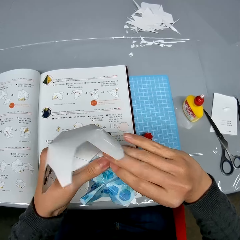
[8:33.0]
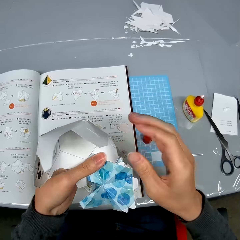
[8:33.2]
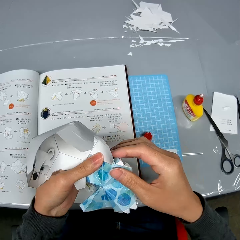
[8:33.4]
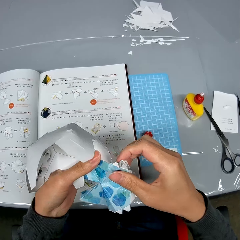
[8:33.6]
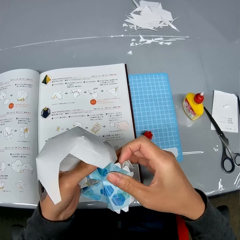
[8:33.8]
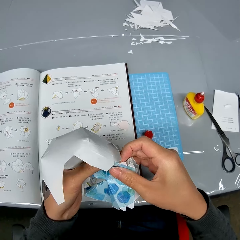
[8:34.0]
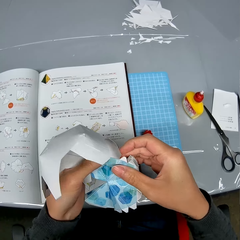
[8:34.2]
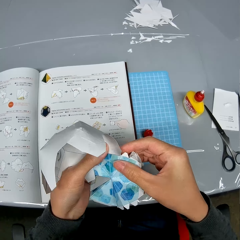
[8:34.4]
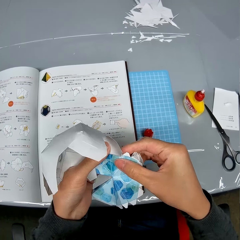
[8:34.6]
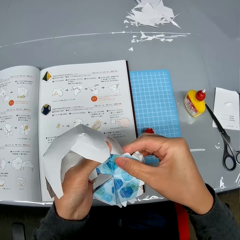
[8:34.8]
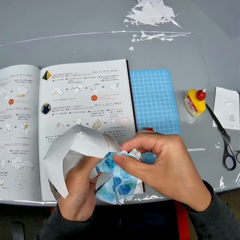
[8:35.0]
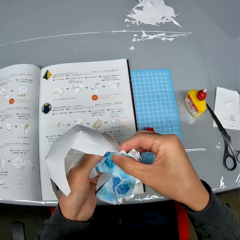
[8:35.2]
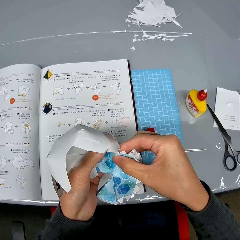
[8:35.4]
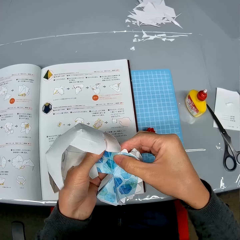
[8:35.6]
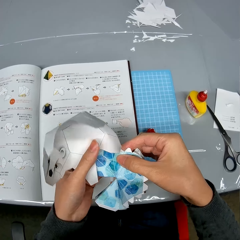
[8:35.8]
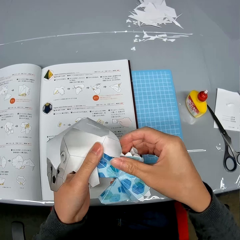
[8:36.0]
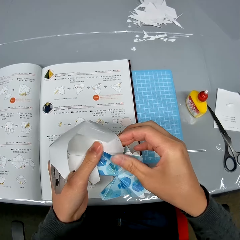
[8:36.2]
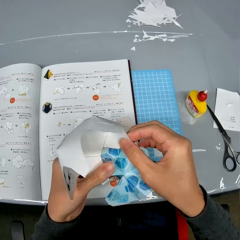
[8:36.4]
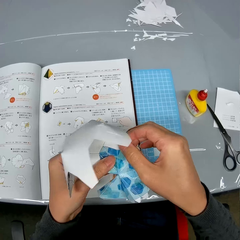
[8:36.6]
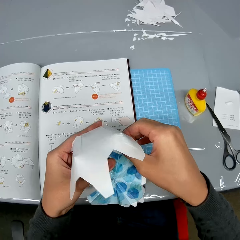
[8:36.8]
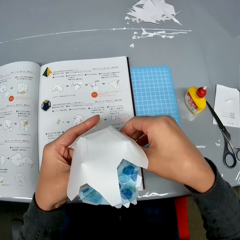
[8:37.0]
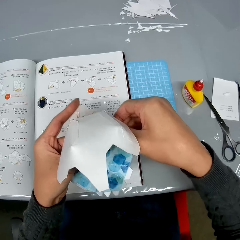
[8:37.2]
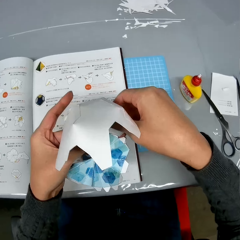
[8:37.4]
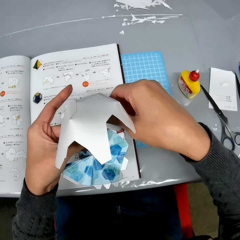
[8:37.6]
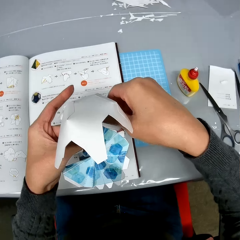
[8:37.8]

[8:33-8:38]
The camera wearer presses the craft papers together.

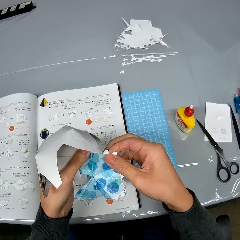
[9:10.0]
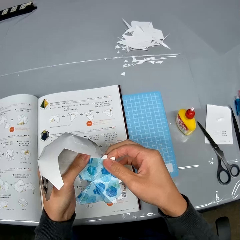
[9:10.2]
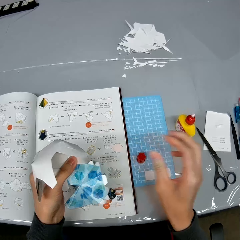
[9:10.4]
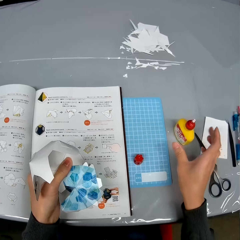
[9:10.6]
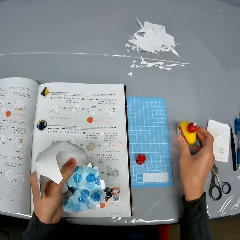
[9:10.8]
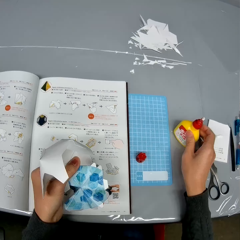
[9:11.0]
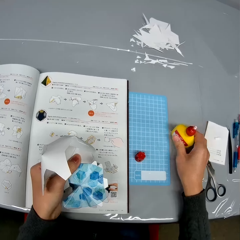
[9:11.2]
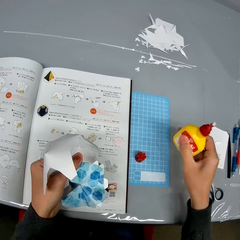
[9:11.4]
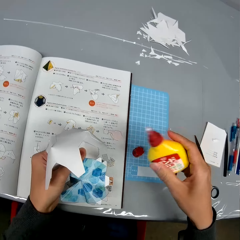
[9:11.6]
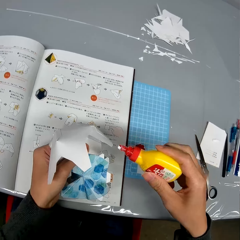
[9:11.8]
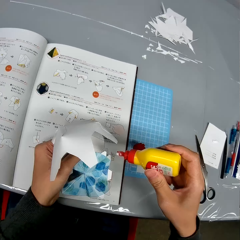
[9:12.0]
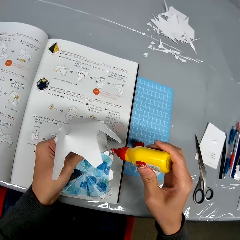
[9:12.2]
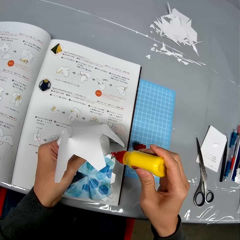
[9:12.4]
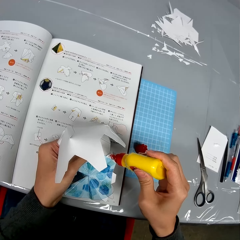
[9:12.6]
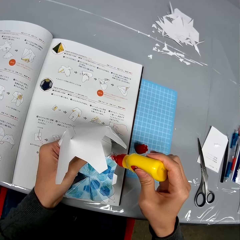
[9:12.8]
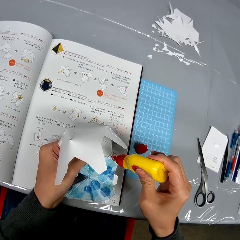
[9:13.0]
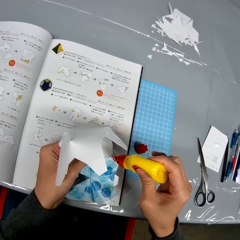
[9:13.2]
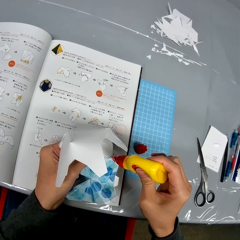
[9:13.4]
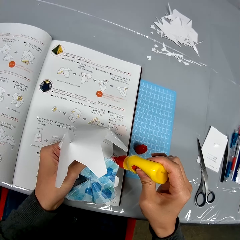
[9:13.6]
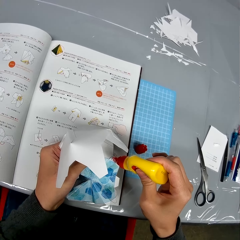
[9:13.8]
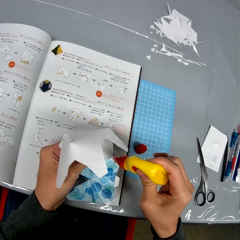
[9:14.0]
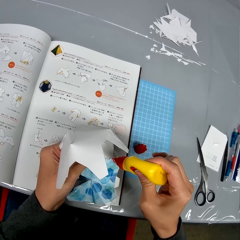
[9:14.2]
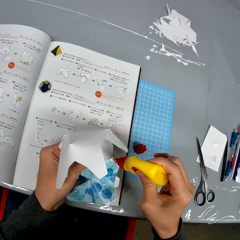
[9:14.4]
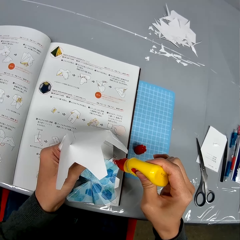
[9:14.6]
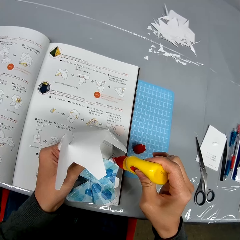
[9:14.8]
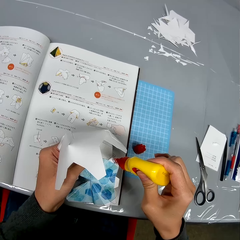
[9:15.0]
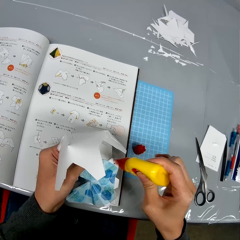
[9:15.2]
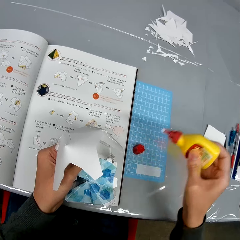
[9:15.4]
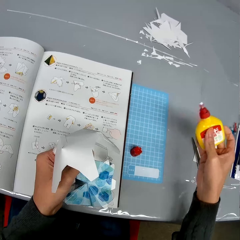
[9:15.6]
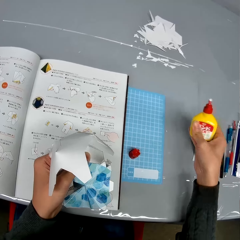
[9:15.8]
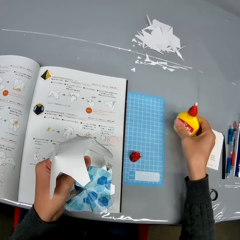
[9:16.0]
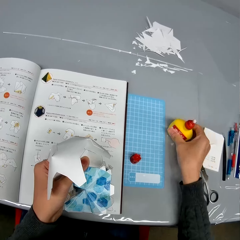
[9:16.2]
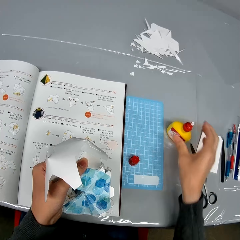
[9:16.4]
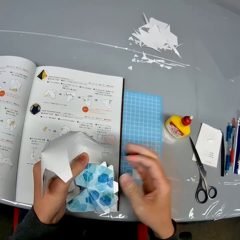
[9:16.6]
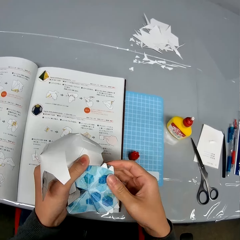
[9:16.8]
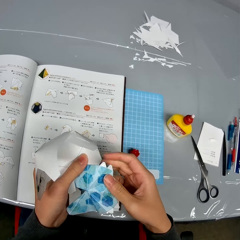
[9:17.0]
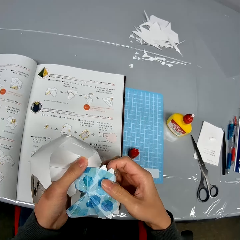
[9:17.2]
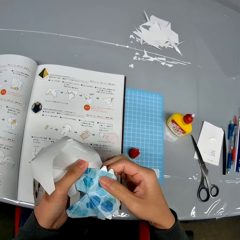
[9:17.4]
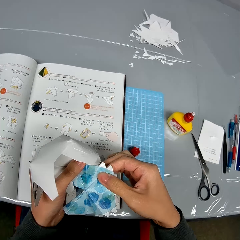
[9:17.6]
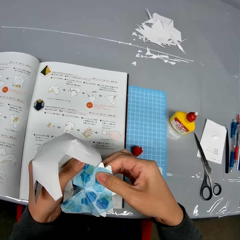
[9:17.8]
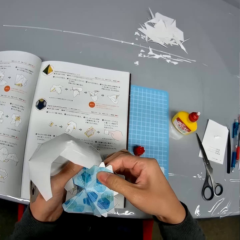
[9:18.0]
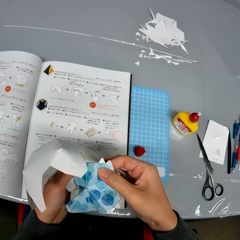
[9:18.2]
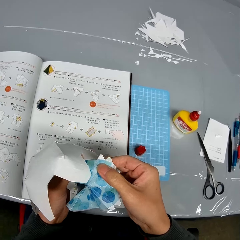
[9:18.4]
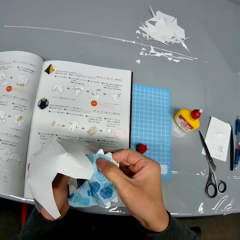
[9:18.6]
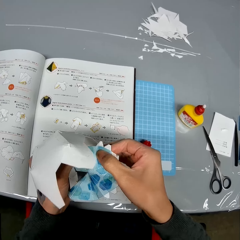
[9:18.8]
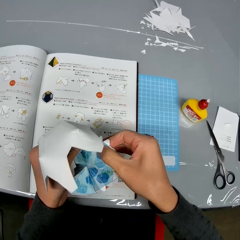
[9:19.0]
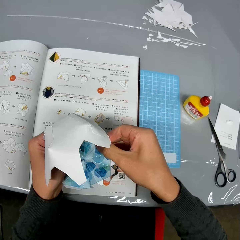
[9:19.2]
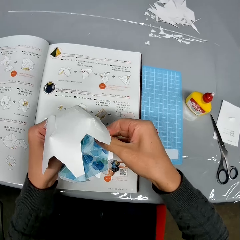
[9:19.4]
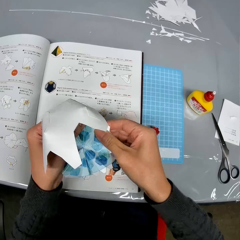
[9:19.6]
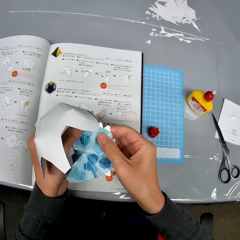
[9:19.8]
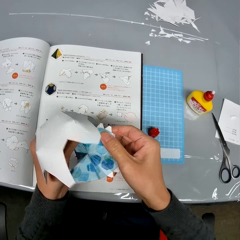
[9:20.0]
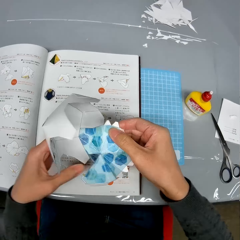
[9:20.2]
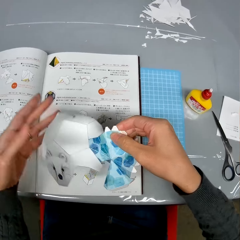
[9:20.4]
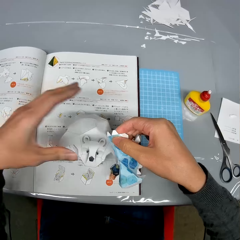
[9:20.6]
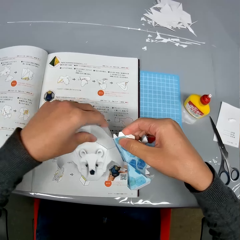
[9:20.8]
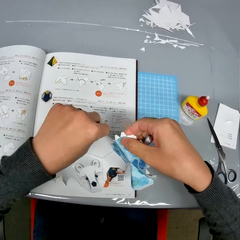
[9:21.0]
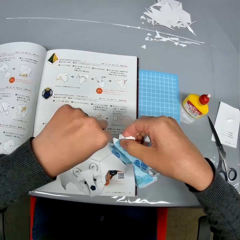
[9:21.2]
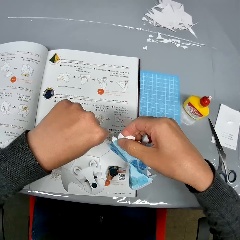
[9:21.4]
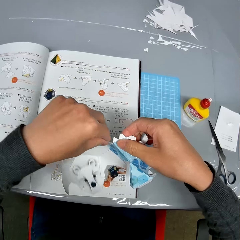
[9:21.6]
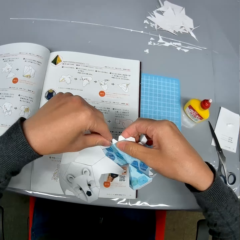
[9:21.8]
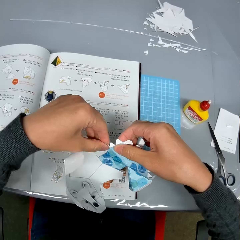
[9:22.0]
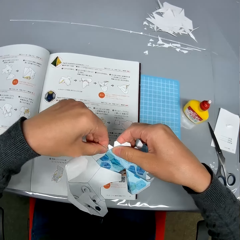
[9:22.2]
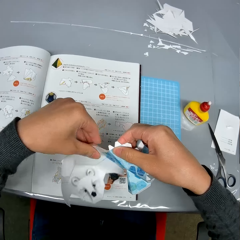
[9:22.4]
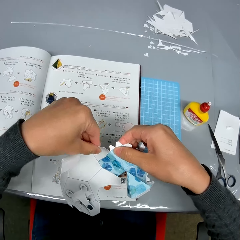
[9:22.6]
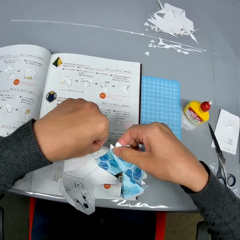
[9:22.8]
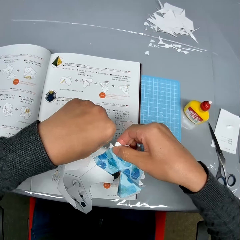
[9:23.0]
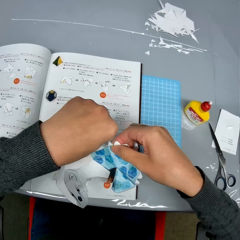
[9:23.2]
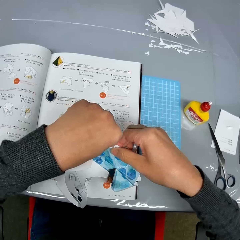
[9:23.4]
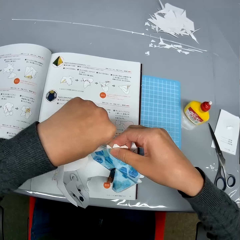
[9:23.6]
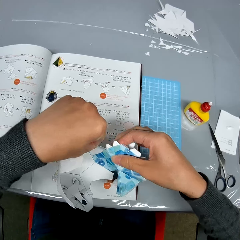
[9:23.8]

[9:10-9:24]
The camera wearer picks up the container of glue from the table. She applies the glue to the paper craft in her hands. She drops the container of glue on the table. She joins the paper crafts together.

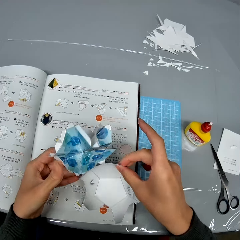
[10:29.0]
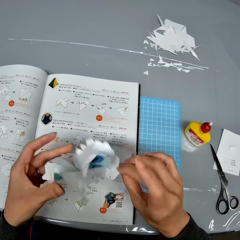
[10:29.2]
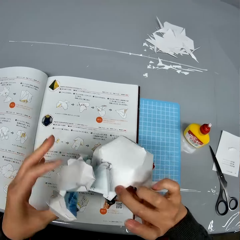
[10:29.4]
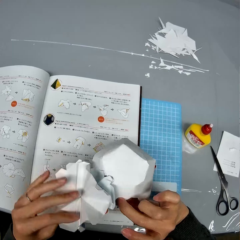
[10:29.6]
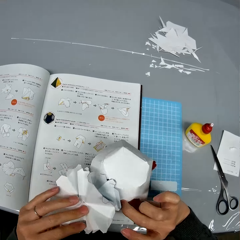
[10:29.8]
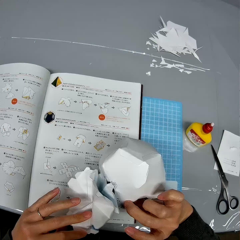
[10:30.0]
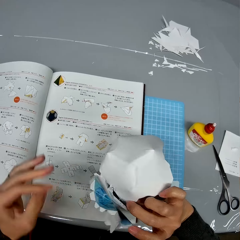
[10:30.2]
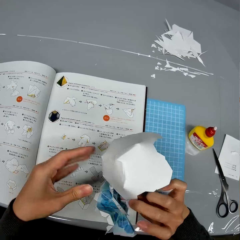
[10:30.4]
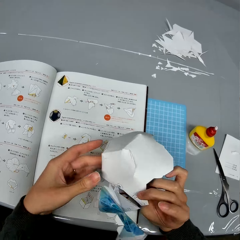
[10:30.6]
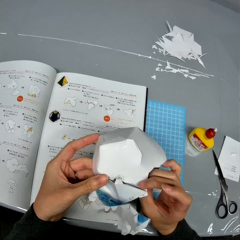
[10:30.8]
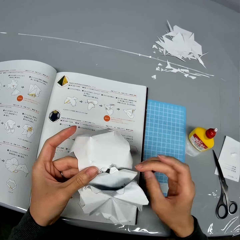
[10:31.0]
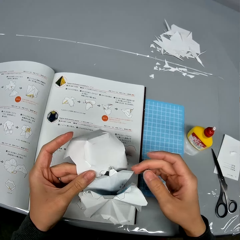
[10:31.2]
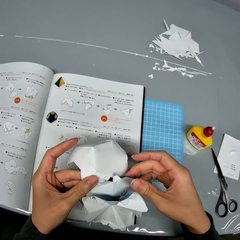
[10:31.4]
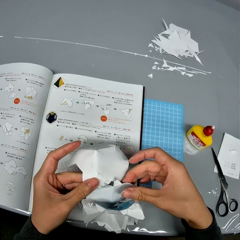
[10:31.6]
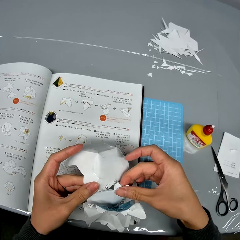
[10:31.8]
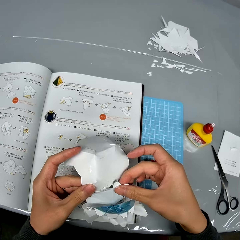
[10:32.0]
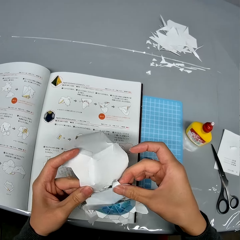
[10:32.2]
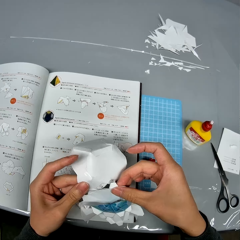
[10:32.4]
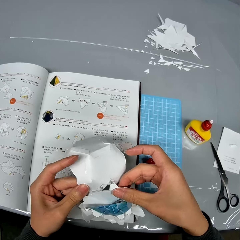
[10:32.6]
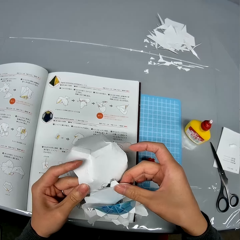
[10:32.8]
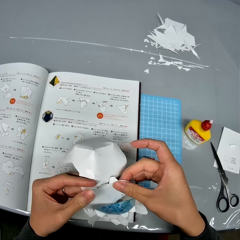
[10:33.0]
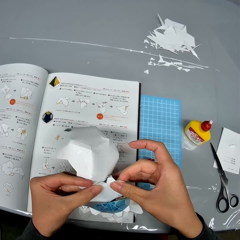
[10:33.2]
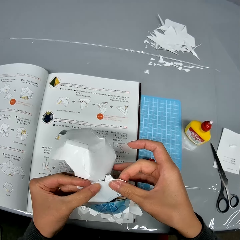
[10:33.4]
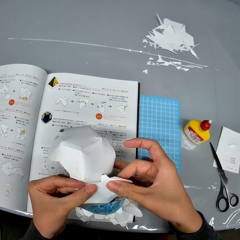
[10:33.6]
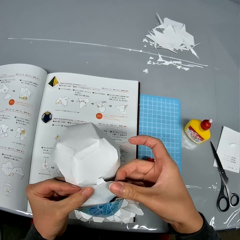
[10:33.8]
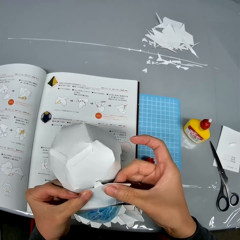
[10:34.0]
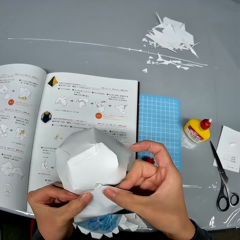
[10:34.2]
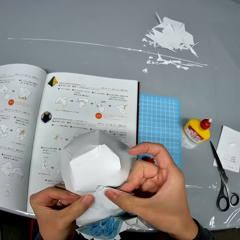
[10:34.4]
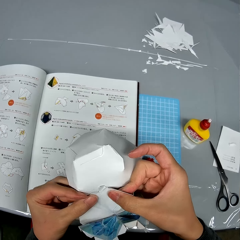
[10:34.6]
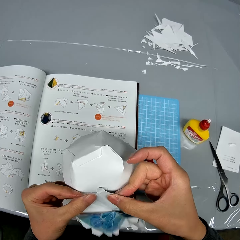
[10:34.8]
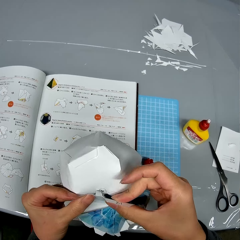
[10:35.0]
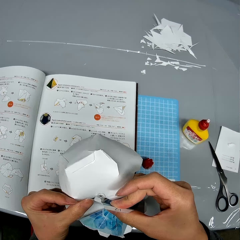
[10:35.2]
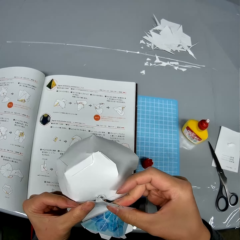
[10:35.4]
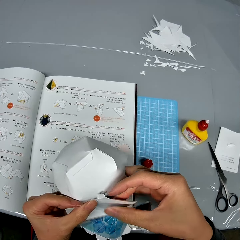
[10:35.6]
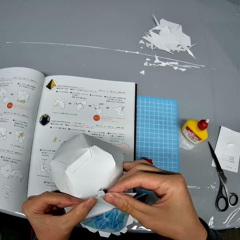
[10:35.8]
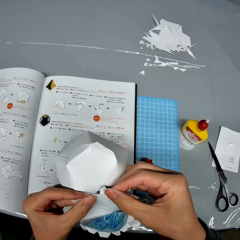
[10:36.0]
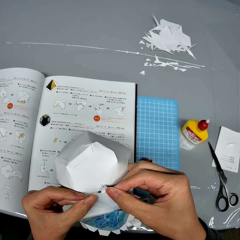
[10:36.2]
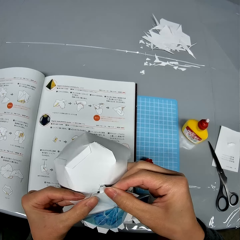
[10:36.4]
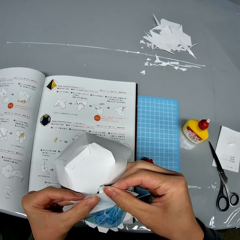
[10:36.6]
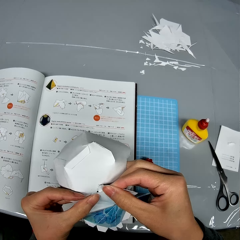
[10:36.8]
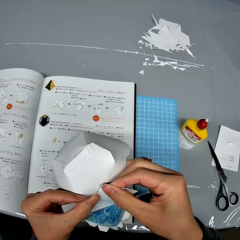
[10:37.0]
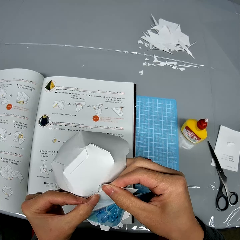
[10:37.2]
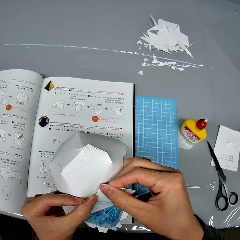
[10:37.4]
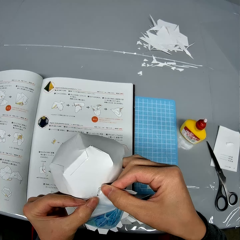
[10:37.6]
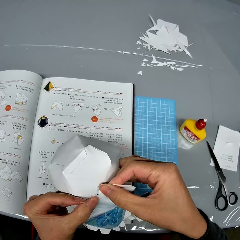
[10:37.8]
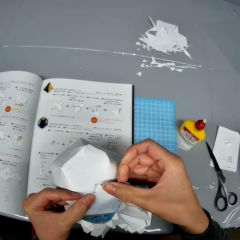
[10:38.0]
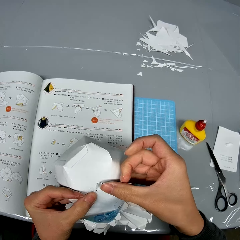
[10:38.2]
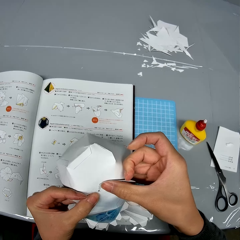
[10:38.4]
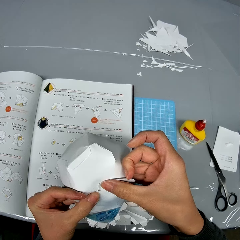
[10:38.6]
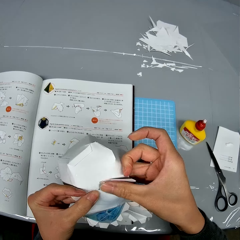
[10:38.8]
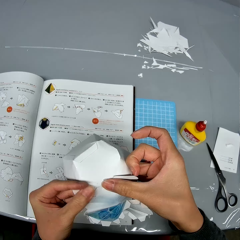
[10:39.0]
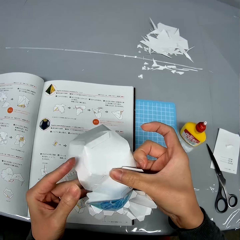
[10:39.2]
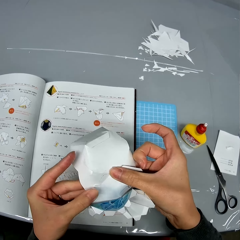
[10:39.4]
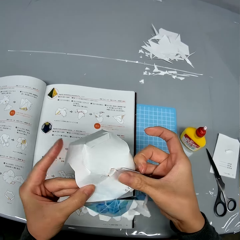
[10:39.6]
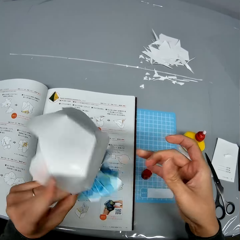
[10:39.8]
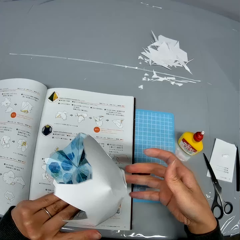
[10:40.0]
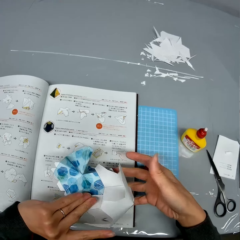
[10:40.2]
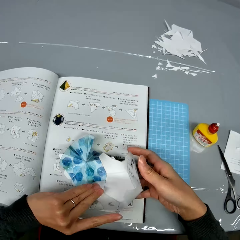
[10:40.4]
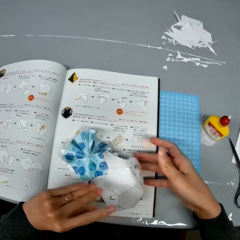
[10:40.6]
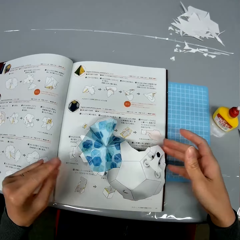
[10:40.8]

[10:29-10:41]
The camera wearer turns the decoration. They fix the decoration.
